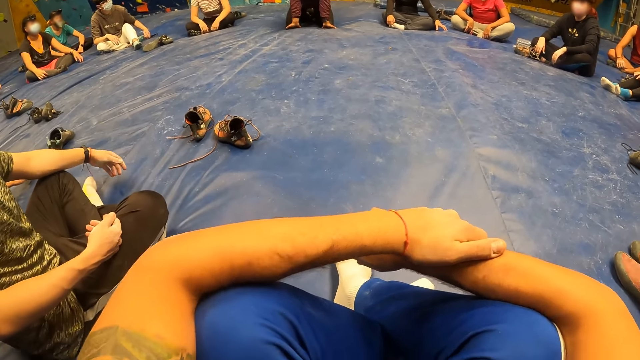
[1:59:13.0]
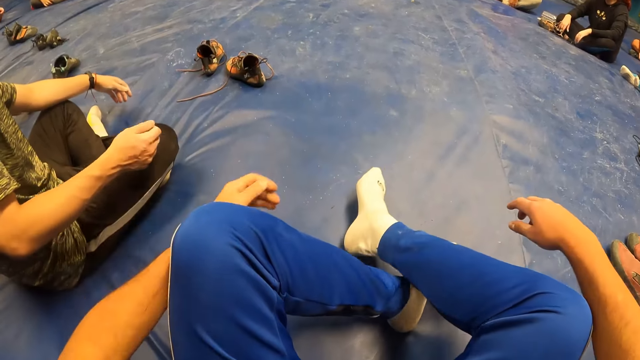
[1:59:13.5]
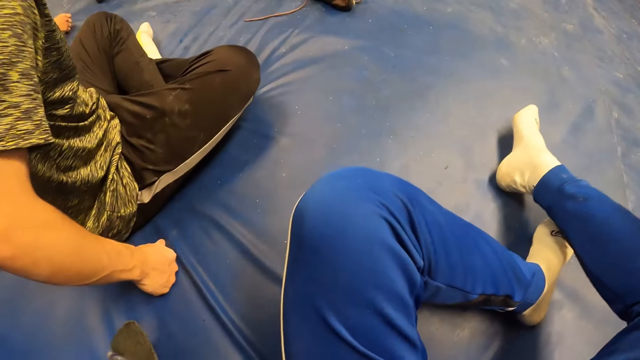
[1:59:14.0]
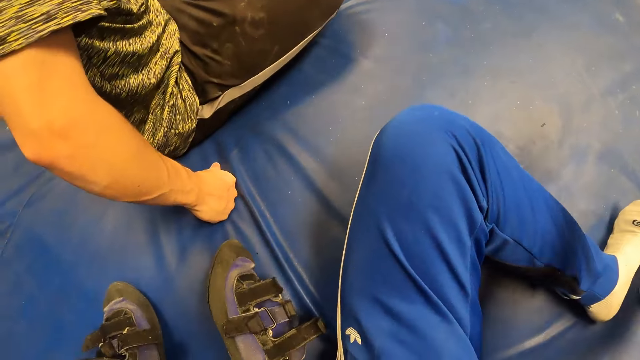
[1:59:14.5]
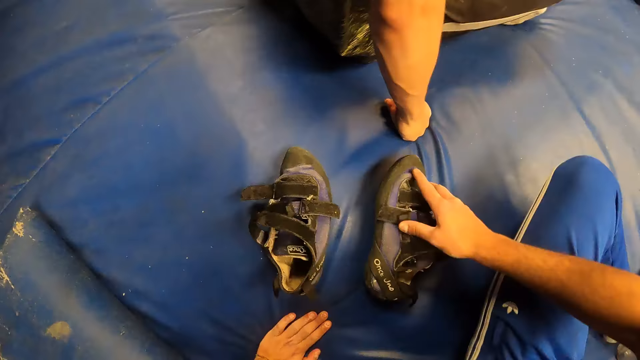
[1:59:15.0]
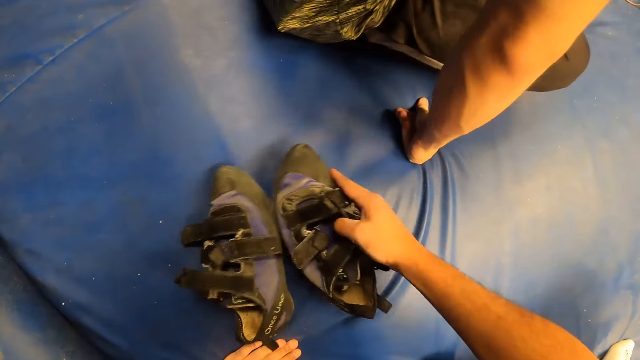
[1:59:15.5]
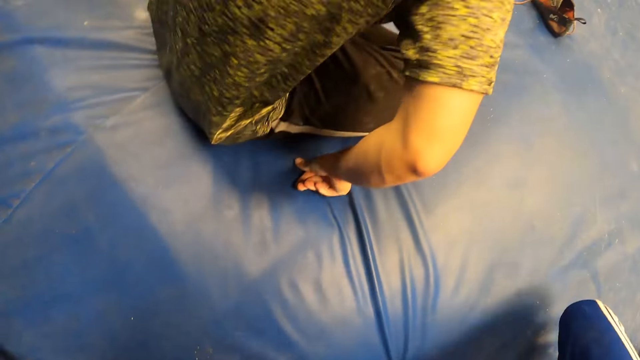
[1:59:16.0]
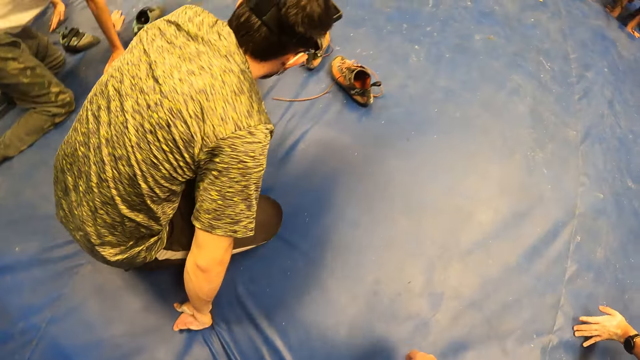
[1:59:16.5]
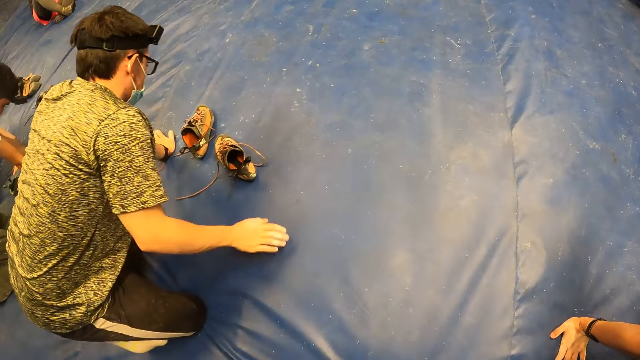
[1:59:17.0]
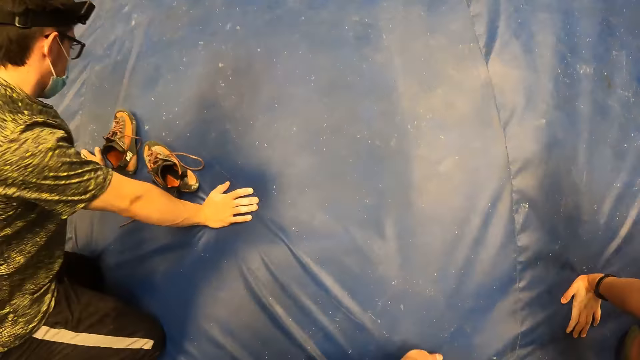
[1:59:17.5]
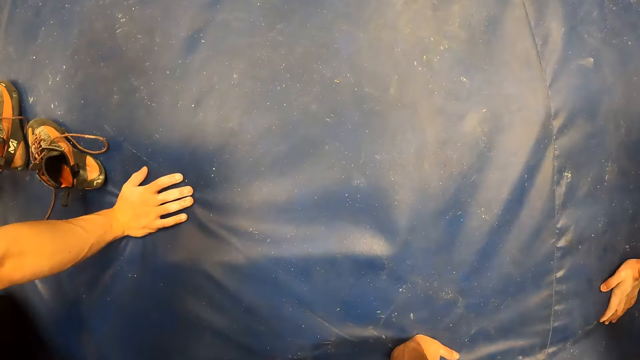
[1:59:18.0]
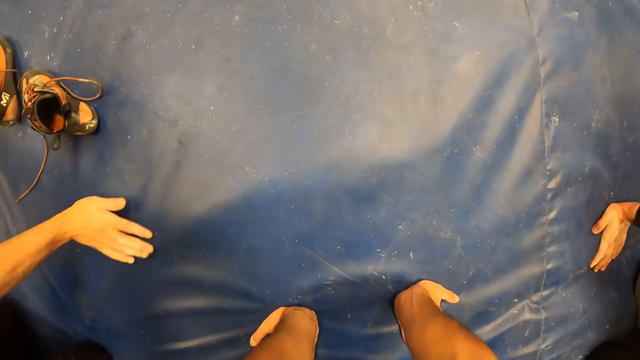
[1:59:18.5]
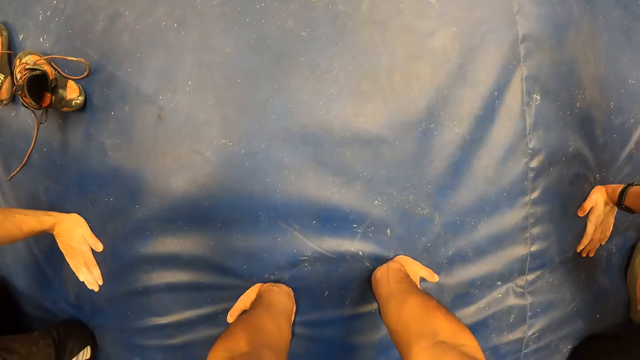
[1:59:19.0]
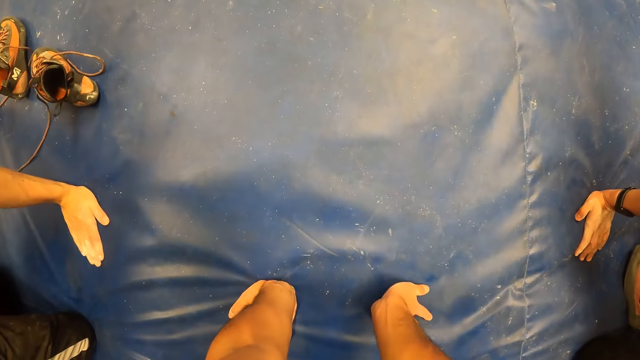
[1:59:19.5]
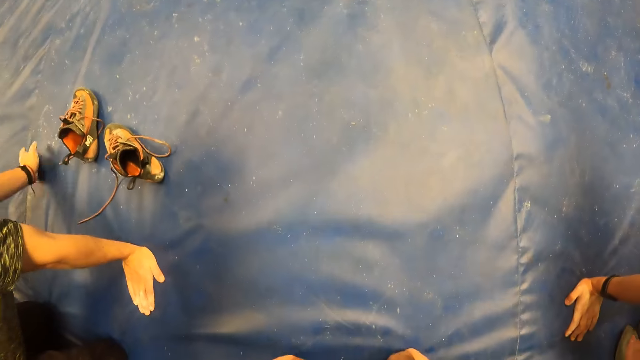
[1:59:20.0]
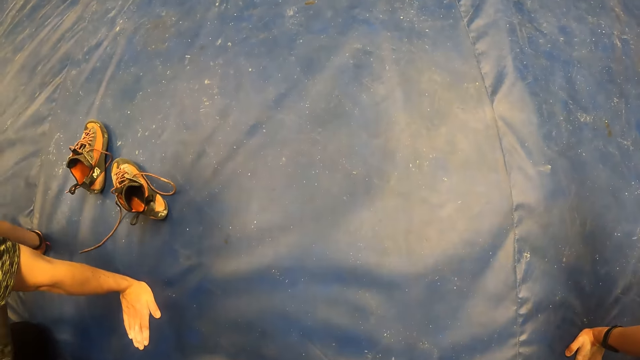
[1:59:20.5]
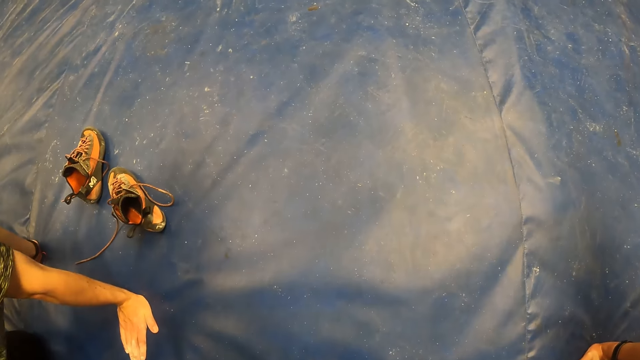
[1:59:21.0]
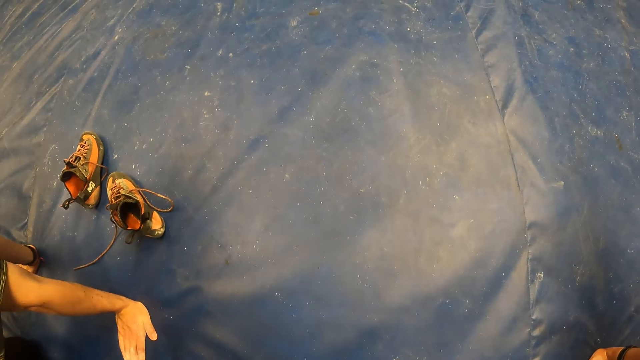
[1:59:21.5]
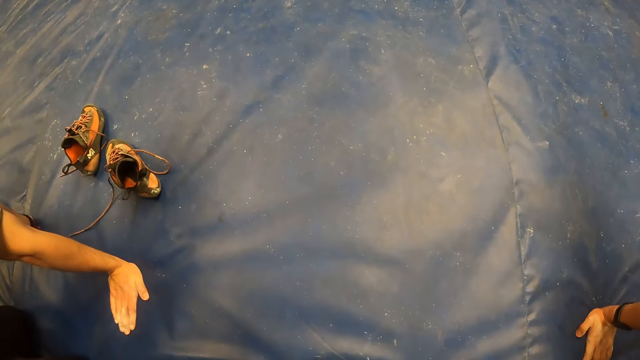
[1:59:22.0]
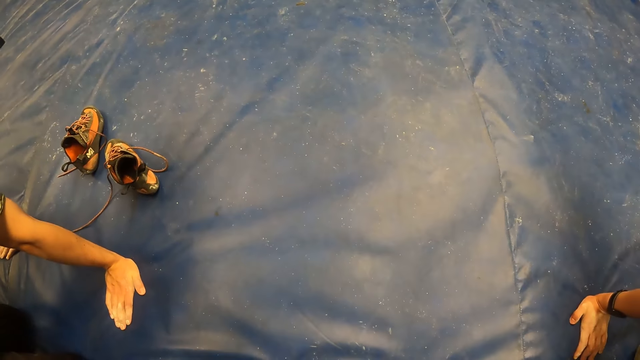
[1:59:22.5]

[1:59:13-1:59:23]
A person touches the ground. The camera wearer pushes aside the sneakers on the crash pad with his right hand. He picks up the shoes. The person does the exercise. The camera wearer exercises with the group of people.

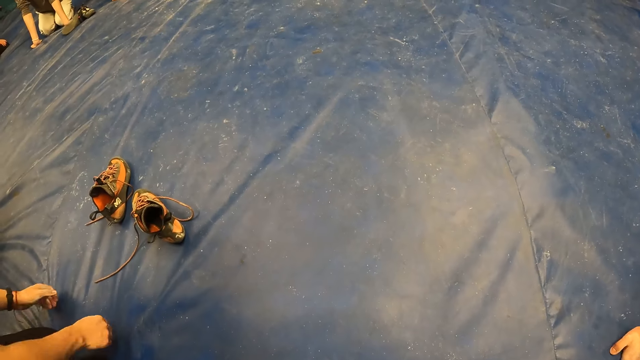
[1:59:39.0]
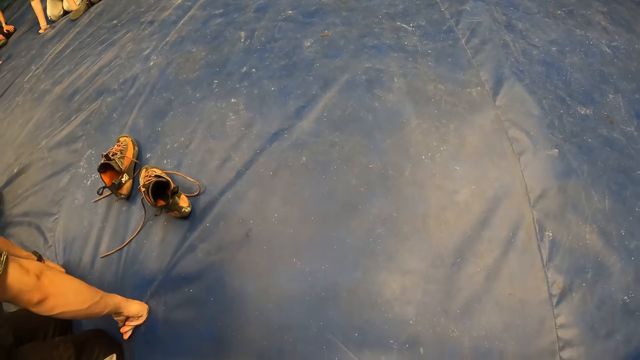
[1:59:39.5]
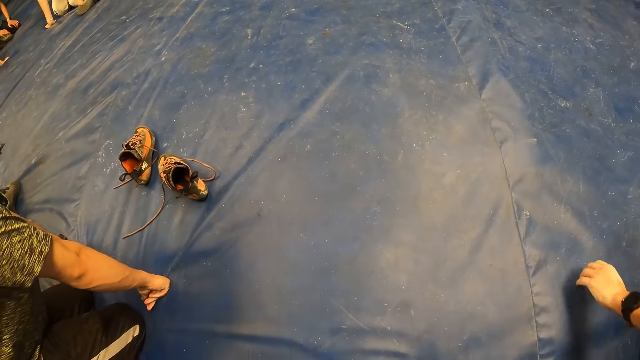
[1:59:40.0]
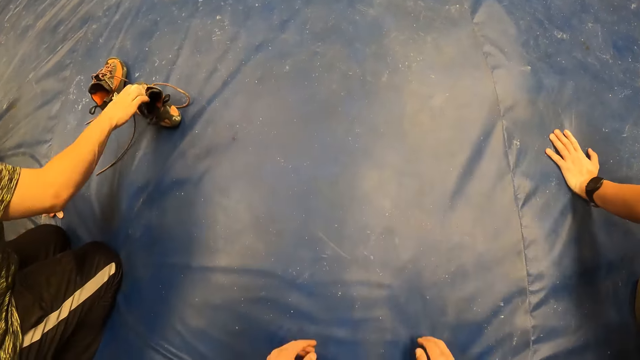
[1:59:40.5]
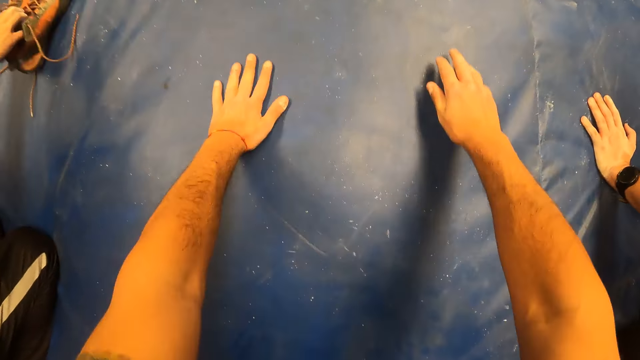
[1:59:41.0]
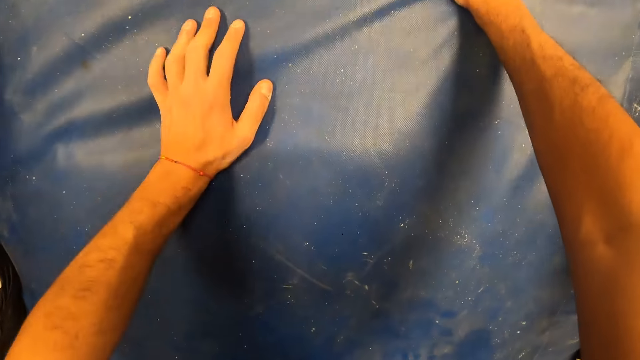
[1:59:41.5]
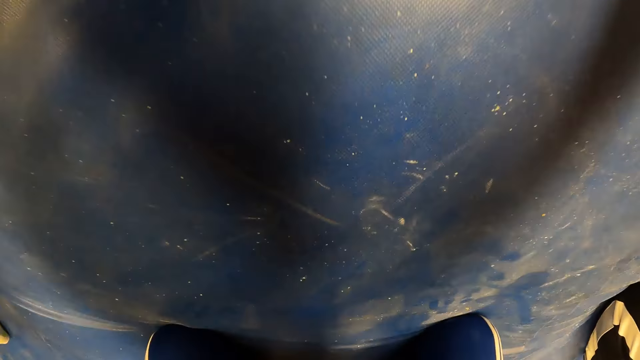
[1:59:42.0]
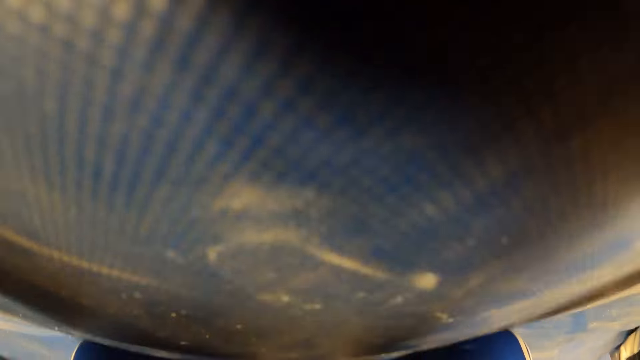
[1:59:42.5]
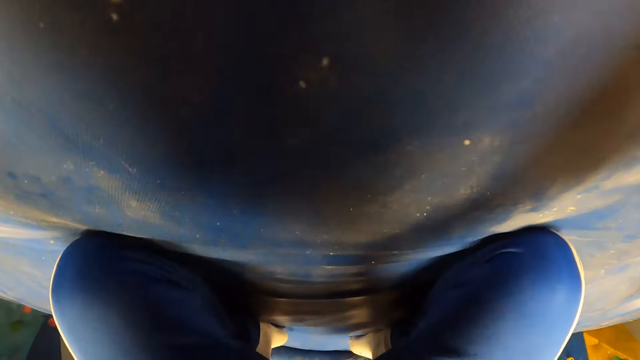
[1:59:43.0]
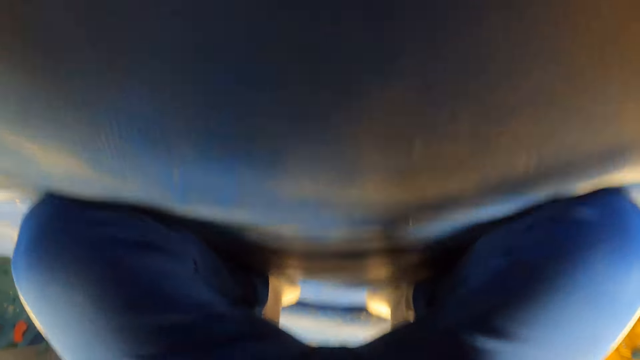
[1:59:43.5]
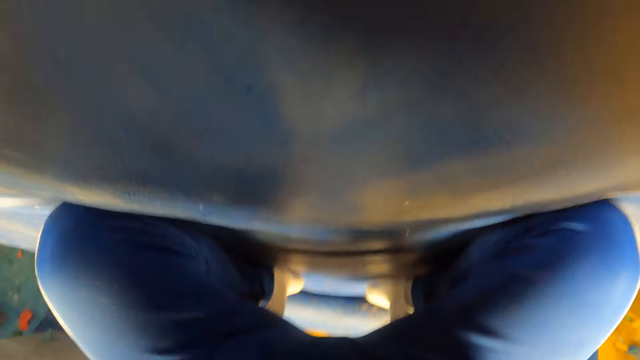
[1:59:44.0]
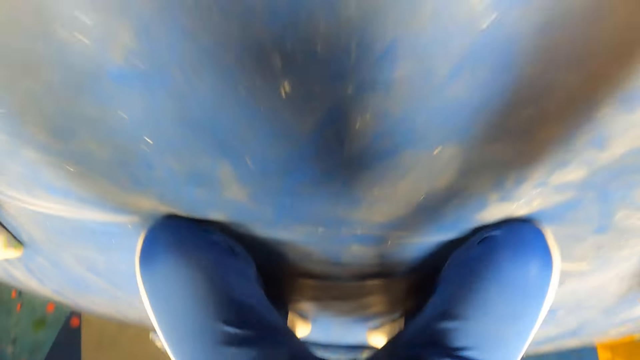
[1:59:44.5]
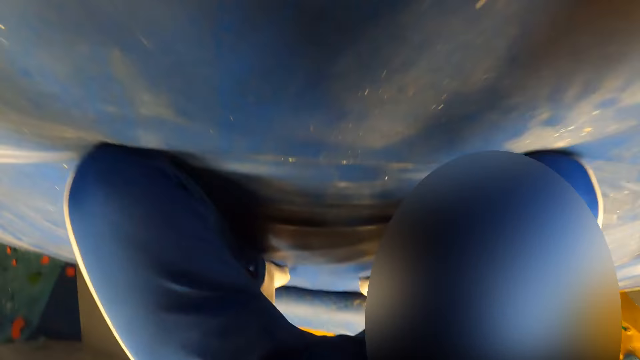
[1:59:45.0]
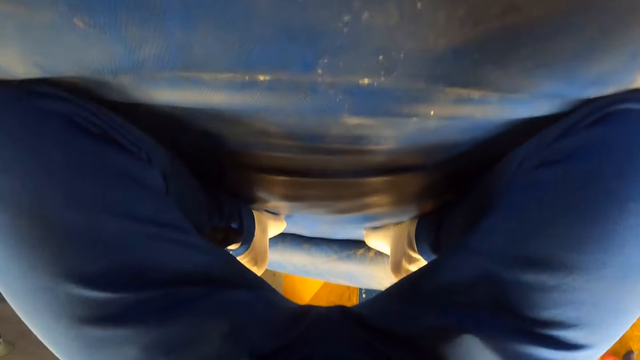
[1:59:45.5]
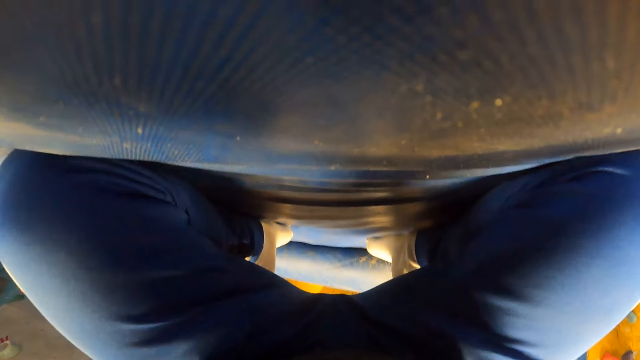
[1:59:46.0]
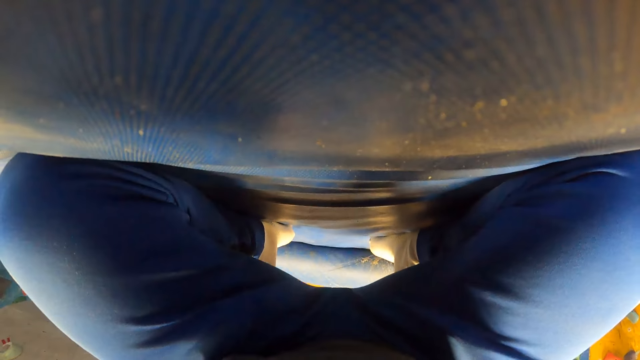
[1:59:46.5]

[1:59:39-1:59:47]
The camera wearer does the exercise.

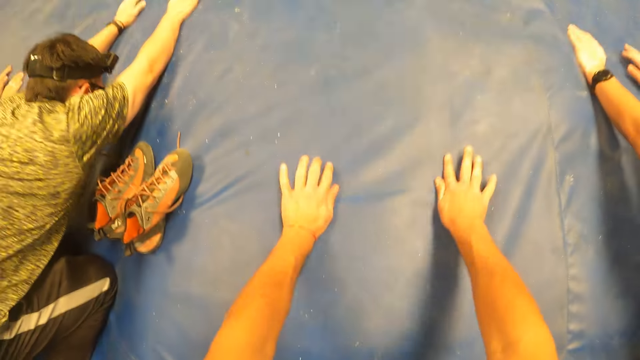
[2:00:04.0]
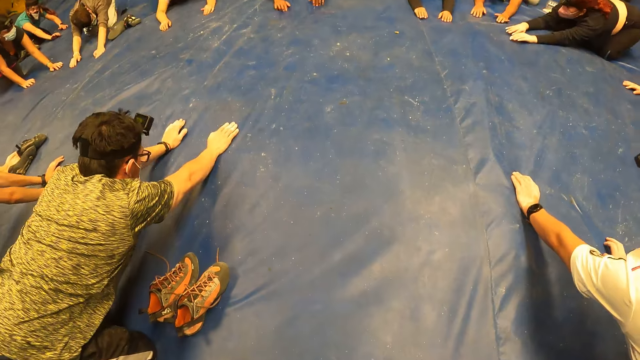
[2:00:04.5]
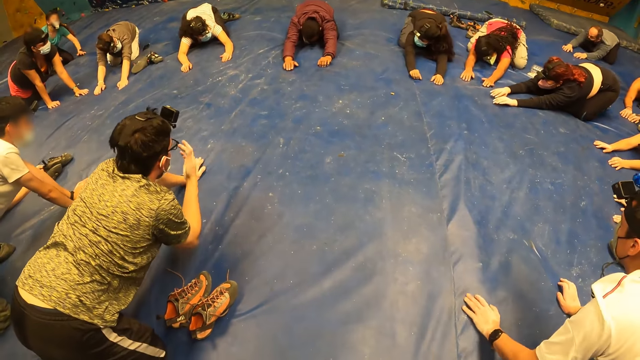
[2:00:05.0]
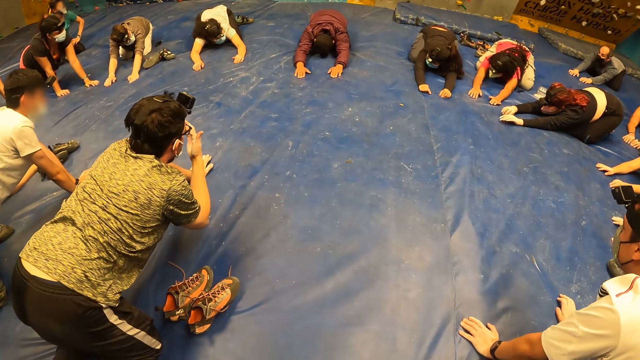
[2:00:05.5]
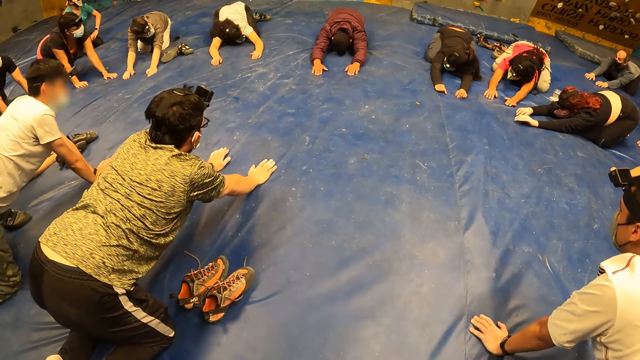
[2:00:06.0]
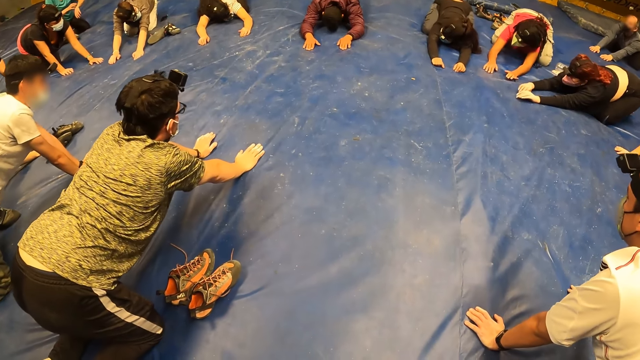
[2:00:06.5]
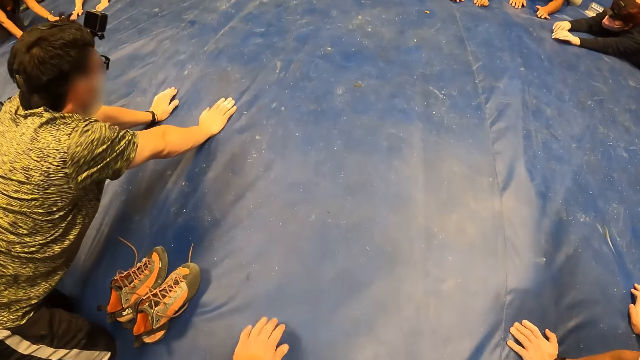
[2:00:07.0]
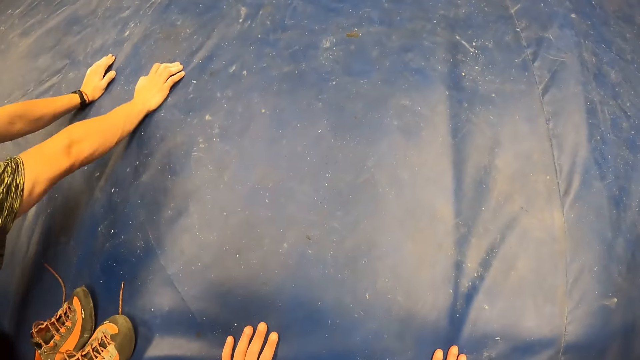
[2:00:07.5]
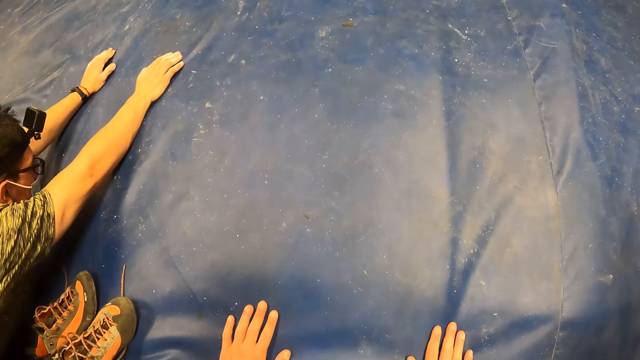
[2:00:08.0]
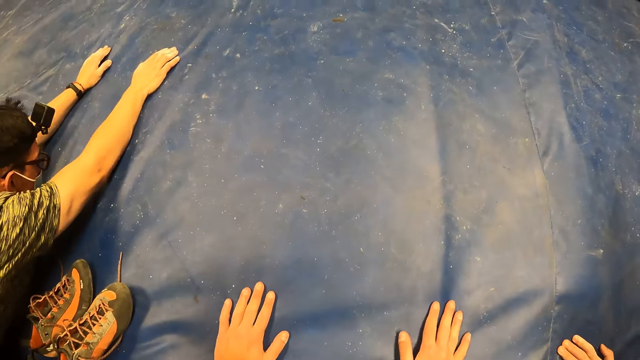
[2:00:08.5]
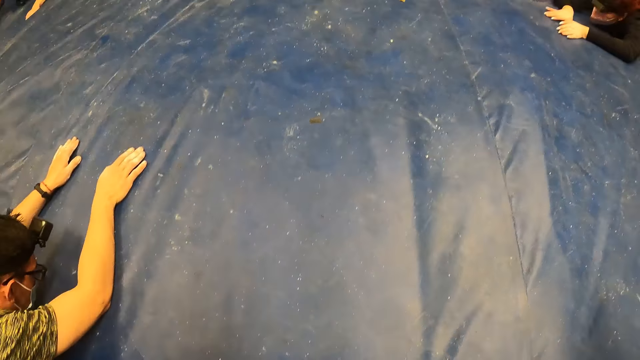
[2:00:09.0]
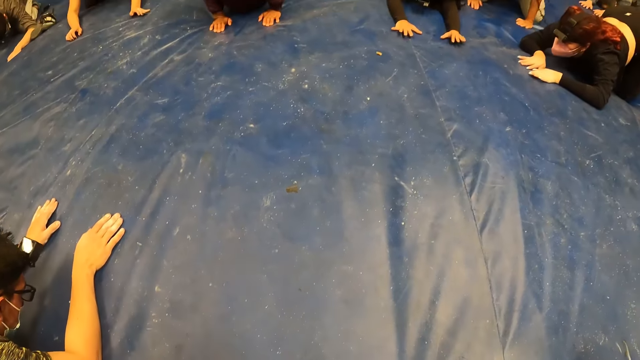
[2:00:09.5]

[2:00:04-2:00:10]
A person touches the face. The person does the exercise.
